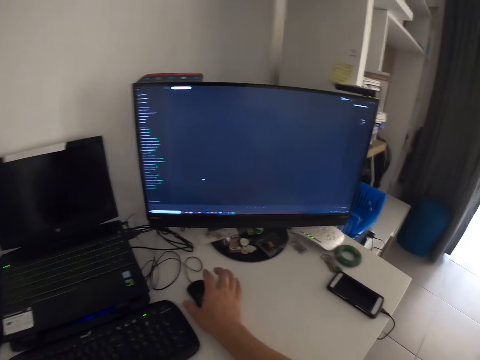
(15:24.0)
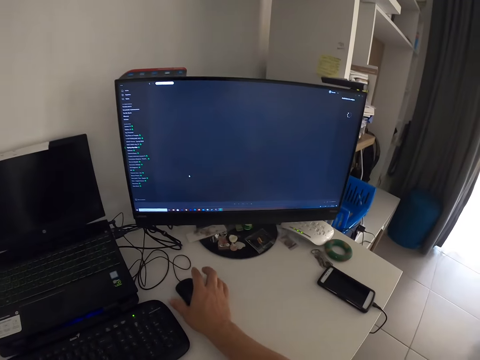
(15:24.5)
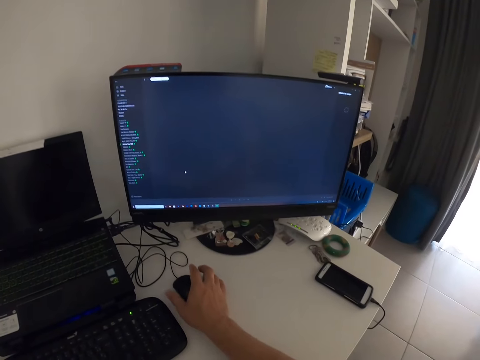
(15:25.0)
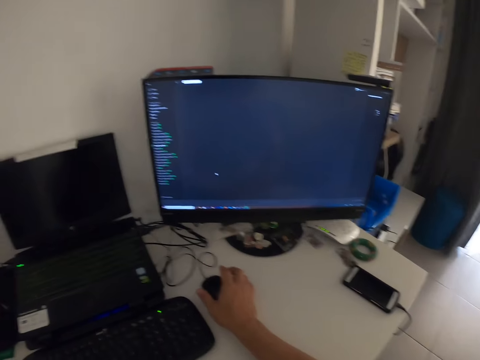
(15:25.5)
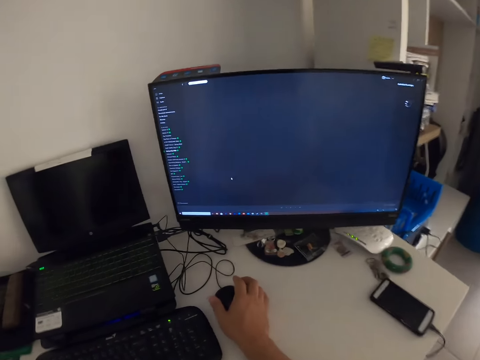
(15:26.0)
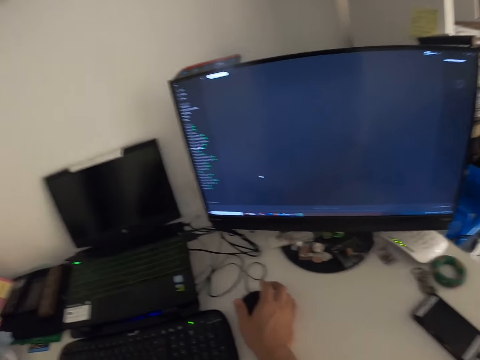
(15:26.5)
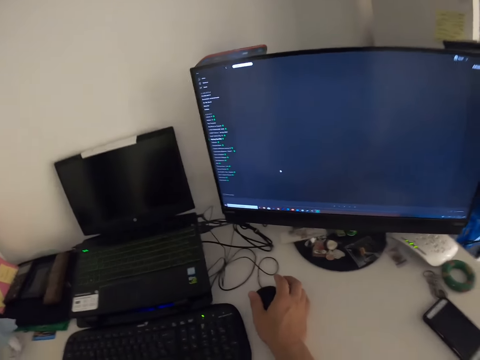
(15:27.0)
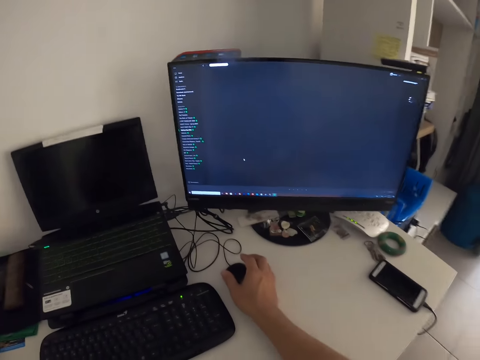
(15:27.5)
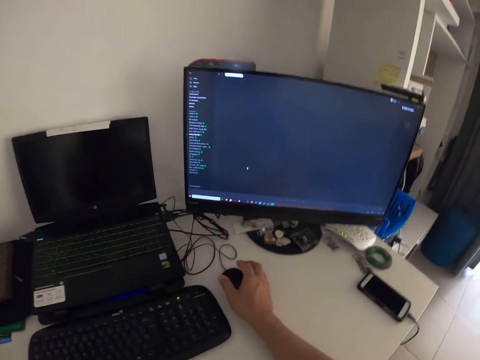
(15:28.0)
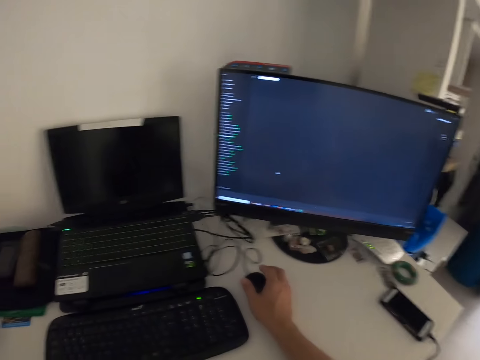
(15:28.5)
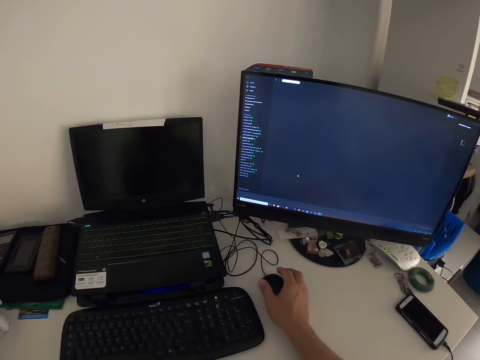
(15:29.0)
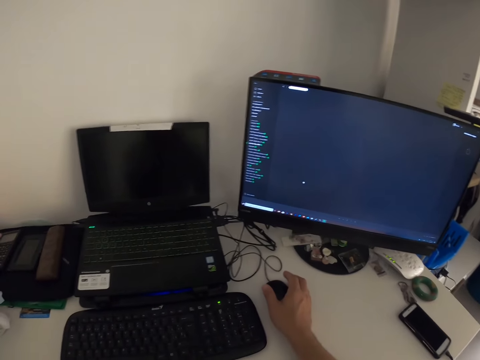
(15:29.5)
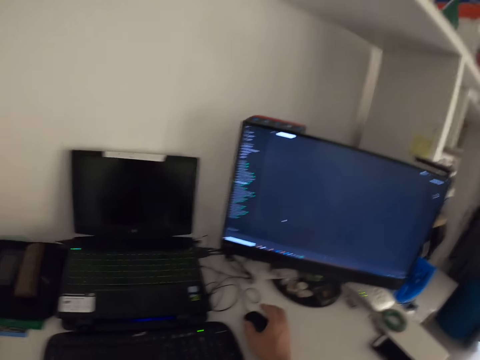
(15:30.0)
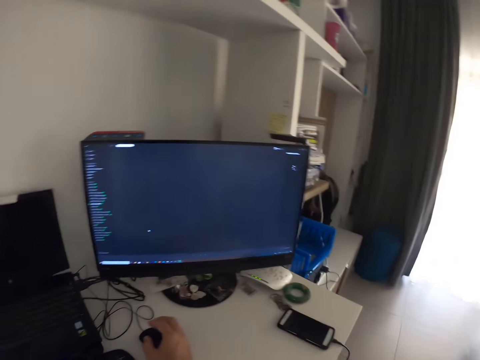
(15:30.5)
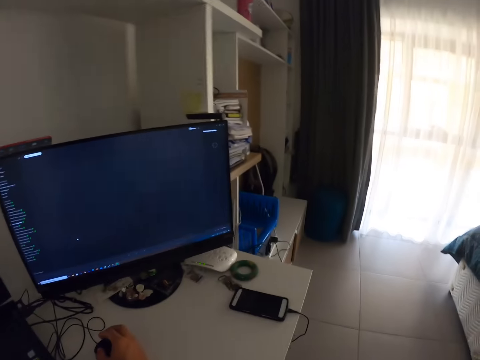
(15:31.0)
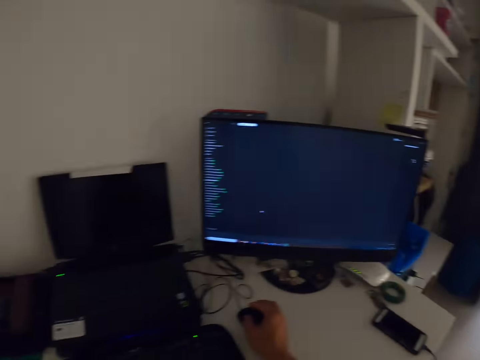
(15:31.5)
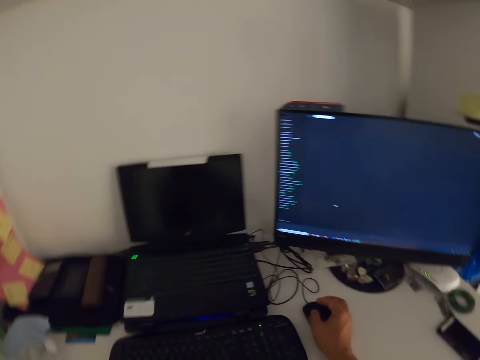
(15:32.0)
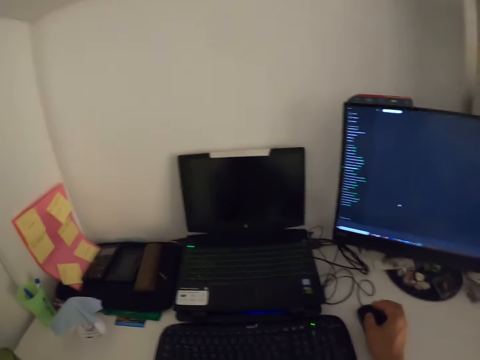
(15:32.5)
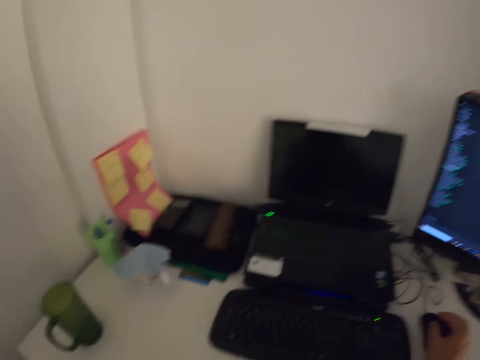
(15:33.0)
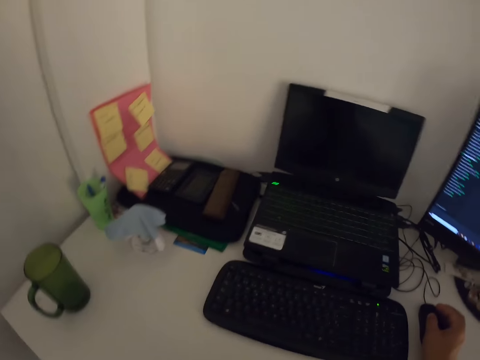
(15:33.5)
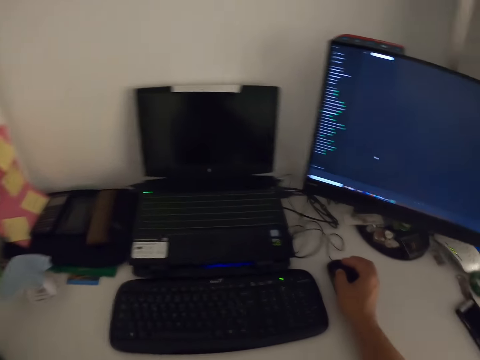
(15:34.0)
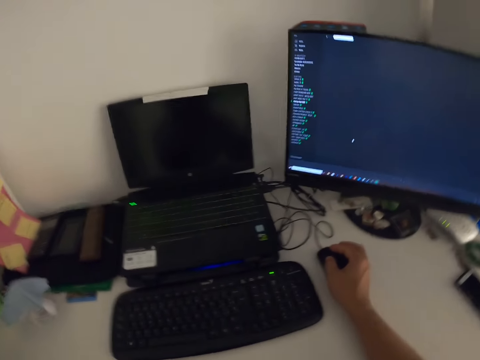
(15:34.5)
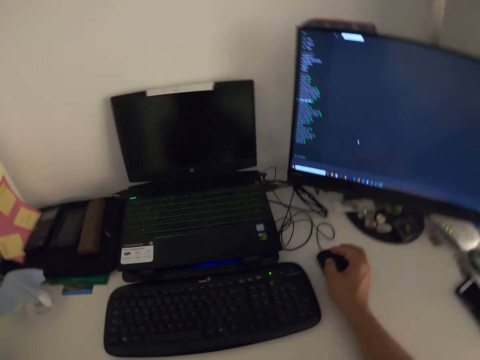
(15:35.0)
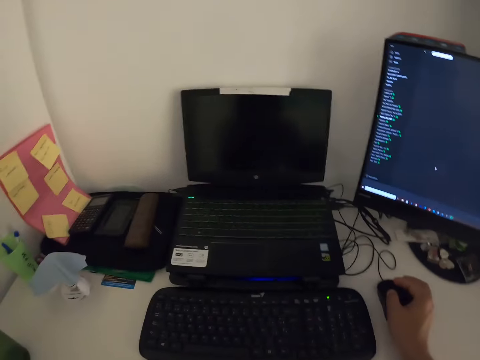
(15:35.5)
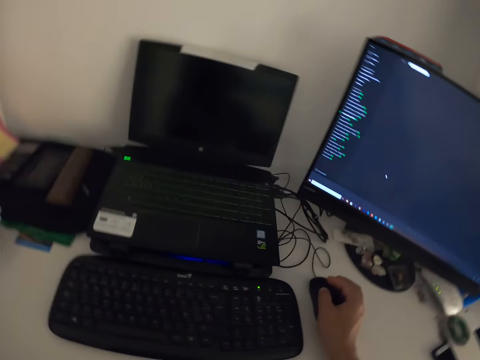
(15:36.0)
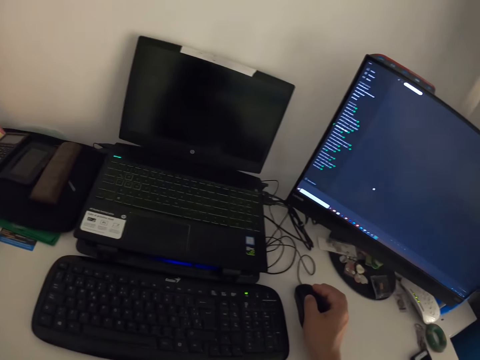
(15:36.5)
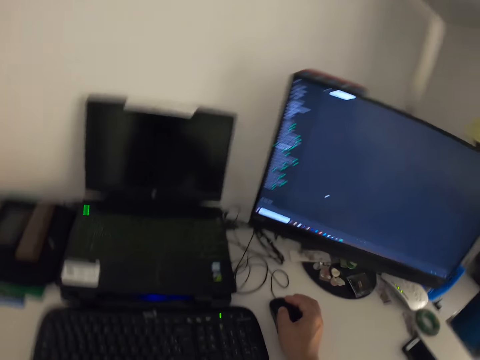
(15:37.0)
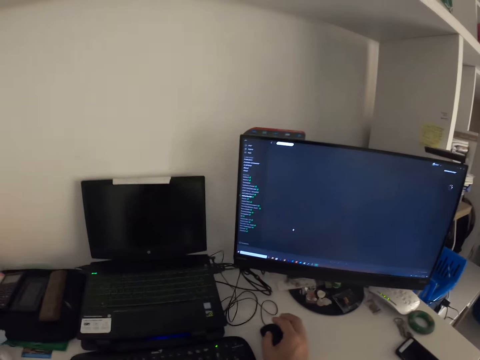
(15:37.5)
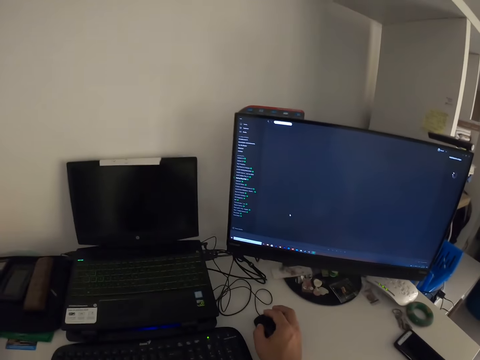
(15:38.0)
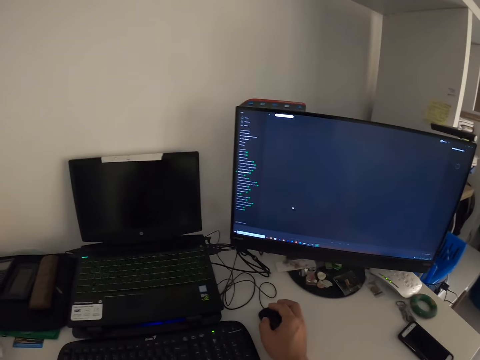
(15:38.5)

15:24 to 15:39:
The camera wearer looks at the monitor. They look at the laptop. They operate the computer.

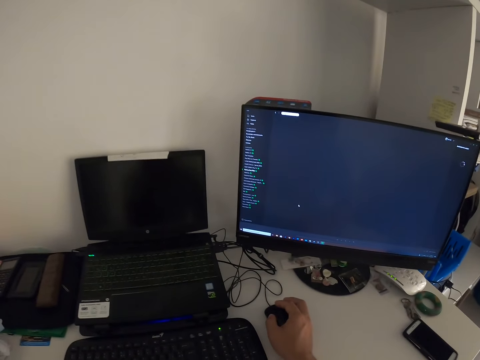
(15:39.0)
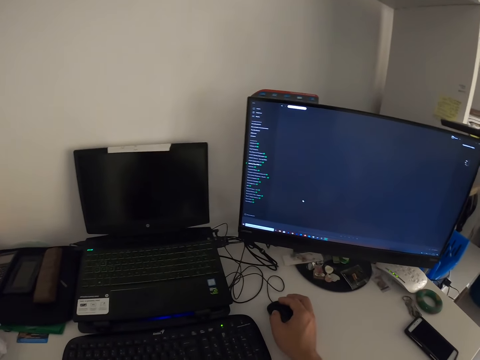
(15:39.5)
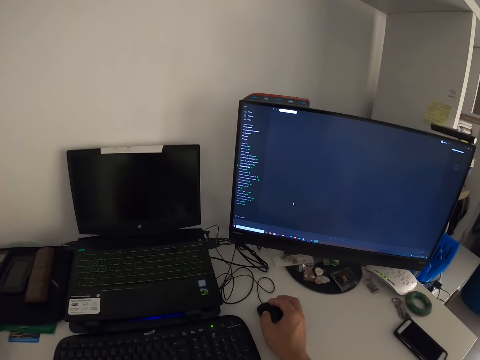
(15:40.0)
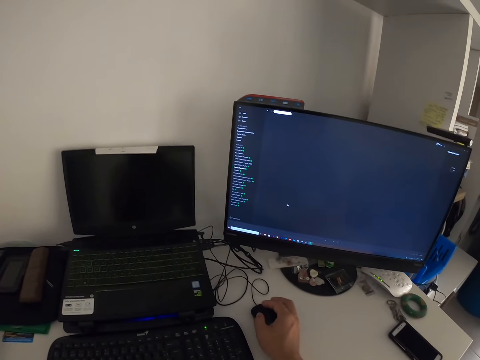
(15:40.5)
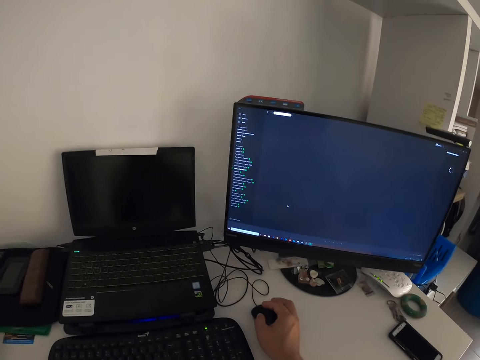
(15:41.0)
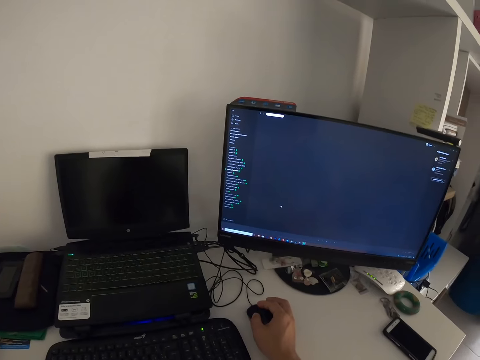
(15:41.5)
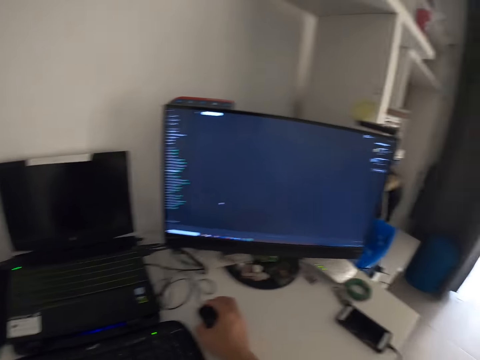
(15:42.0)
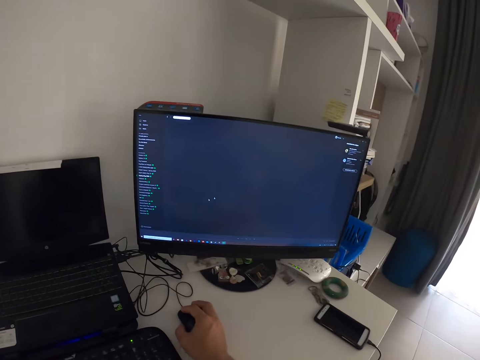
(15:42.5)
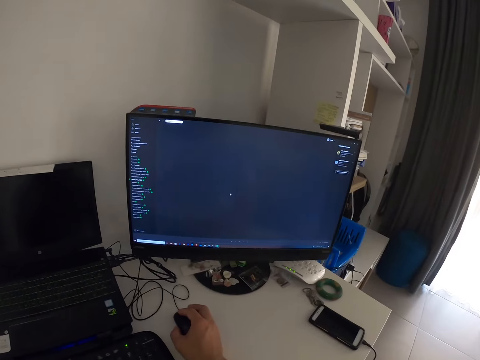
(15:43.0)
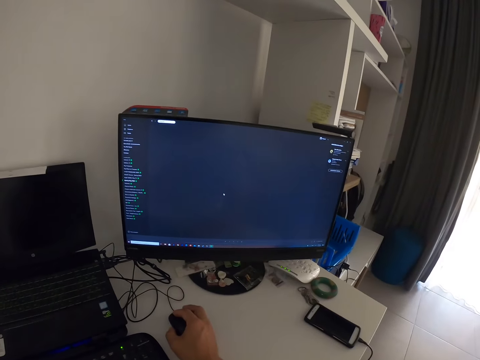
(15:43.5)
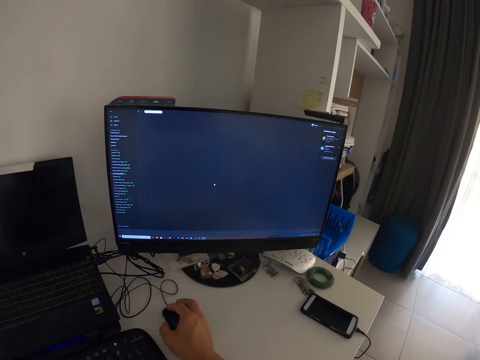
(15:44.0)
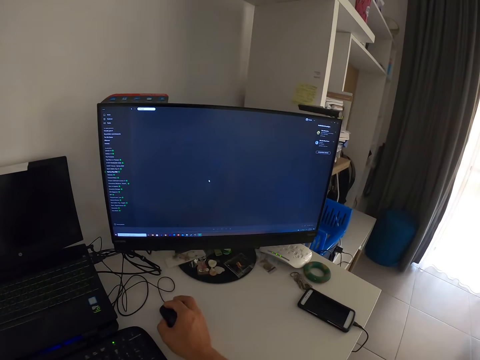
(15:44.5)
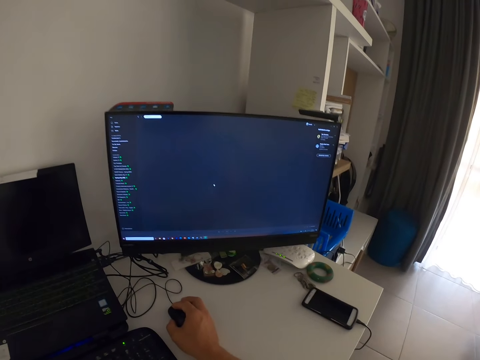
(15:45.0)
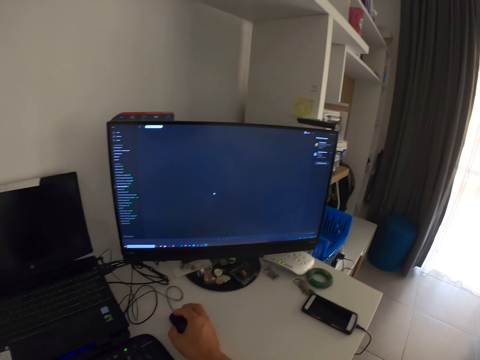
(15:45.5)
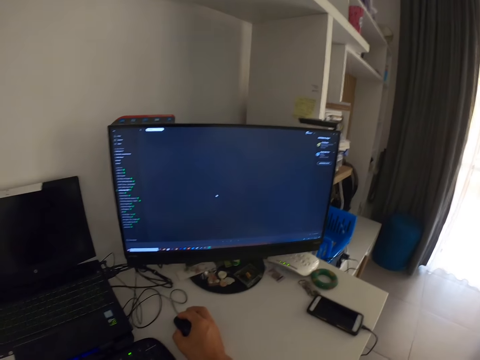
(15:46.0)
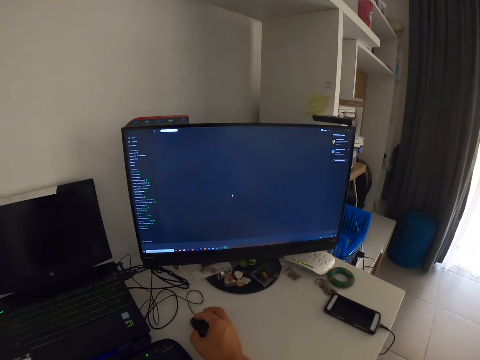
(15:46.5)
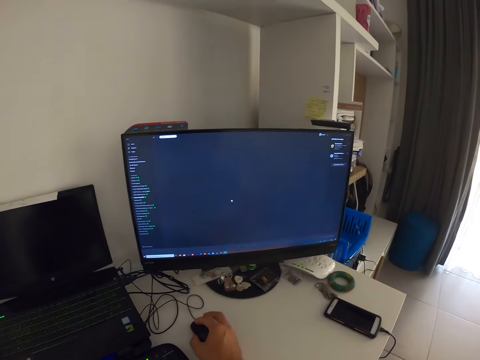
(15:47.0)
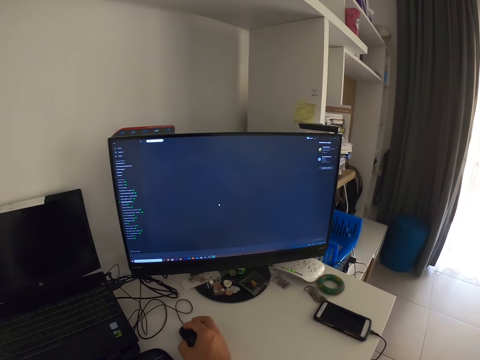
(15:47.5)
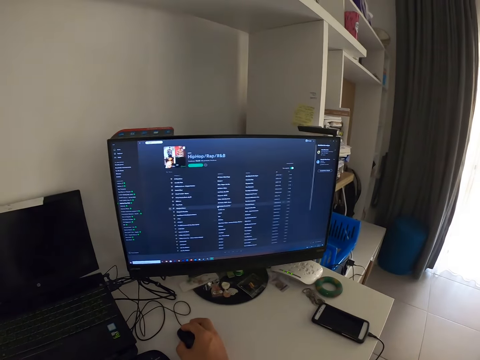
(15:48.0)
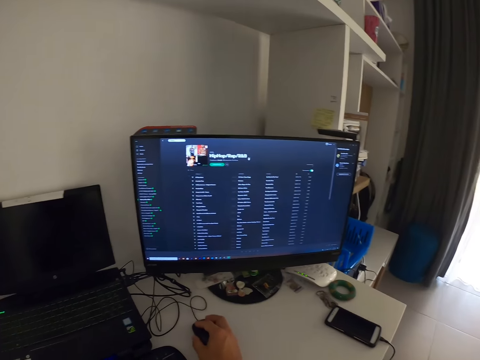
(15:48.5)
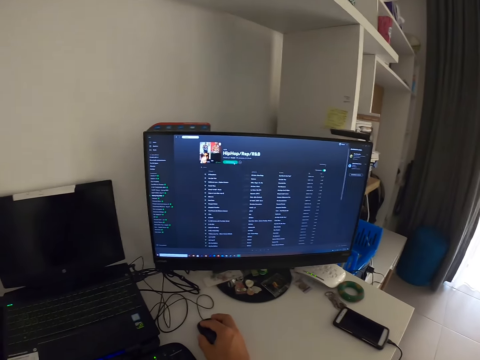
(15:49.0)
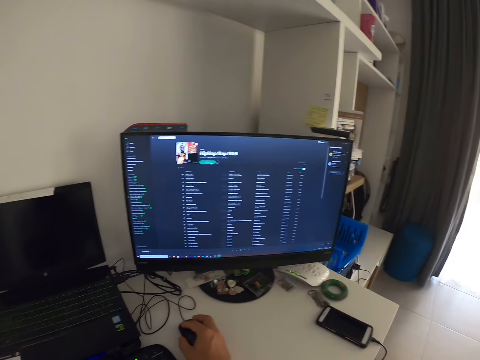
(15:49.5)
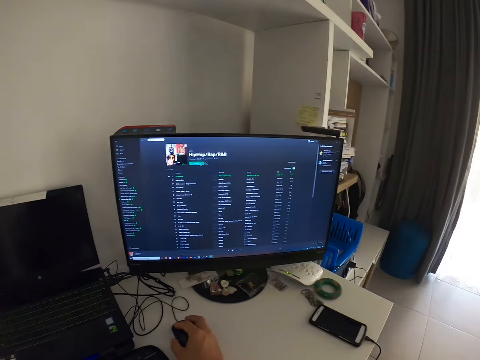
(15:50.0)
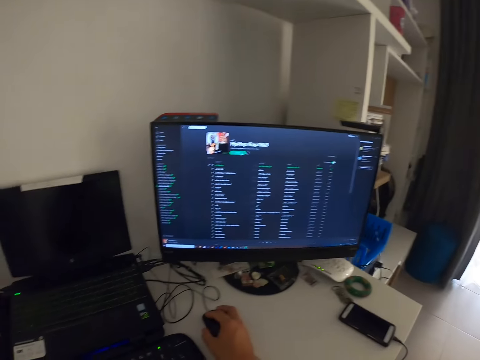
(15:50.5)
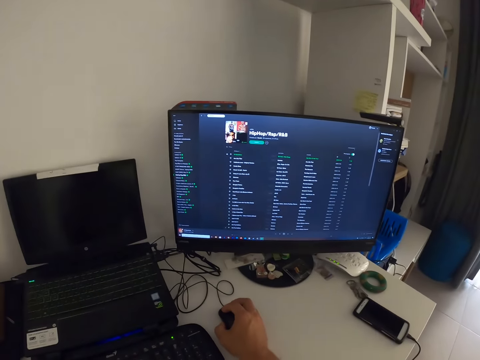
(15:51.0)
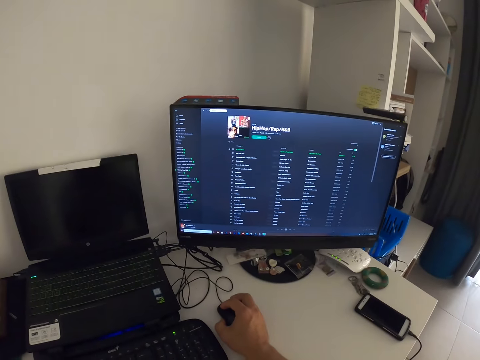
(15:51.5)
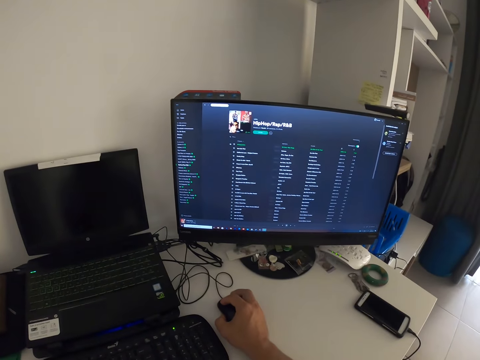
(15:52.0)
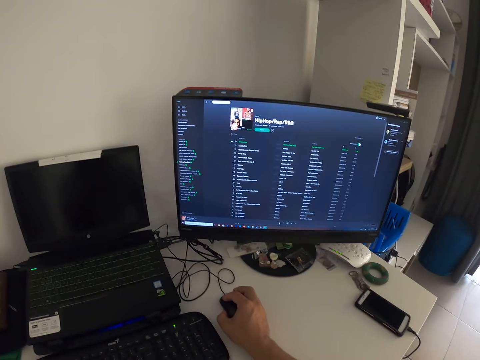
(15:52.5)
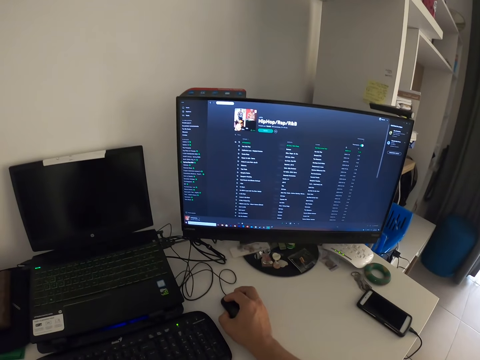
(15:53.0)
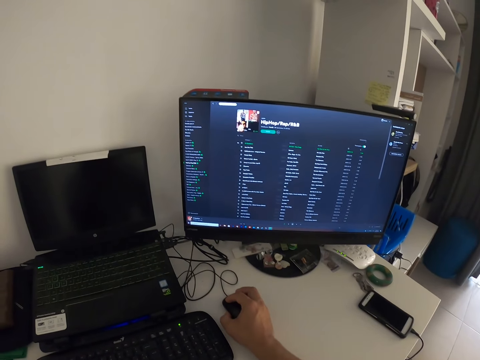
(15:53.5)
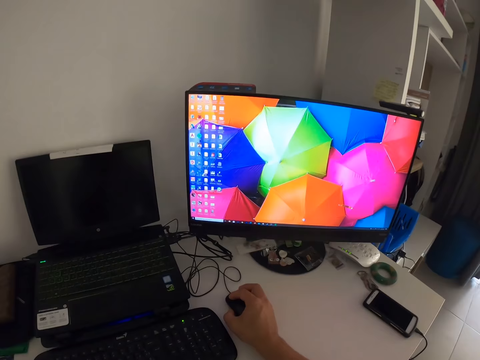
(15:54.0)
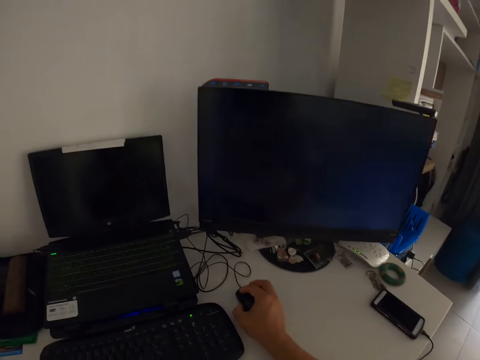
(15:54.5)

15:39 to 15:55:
The camera wearer looks at the monitor. They use the computer. They play the music. They use the computer.
